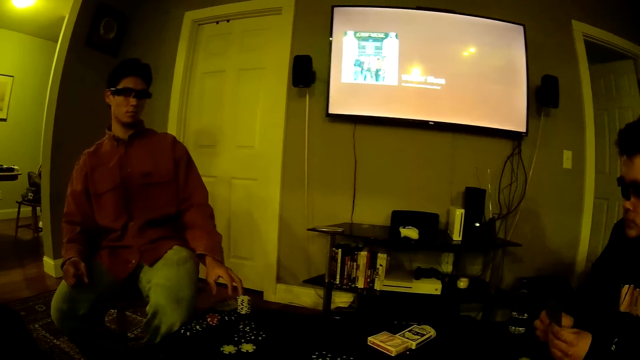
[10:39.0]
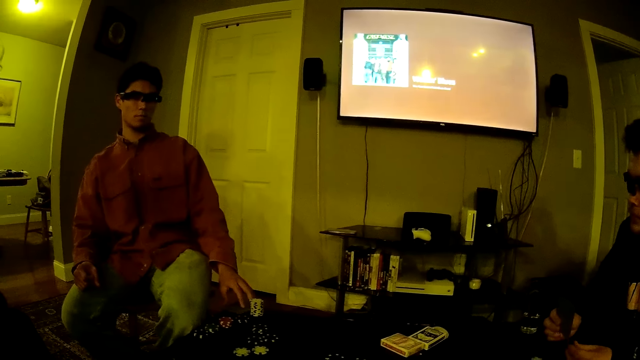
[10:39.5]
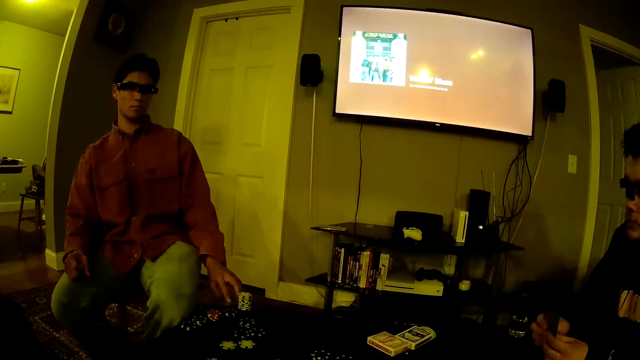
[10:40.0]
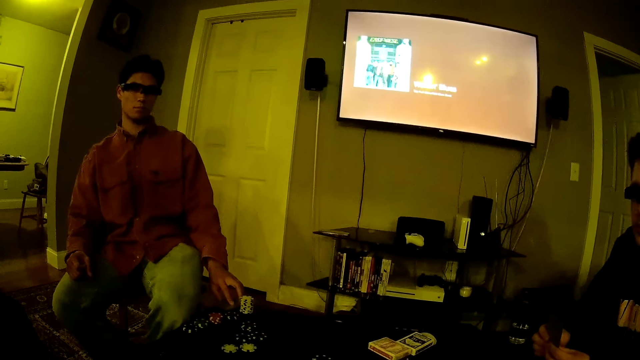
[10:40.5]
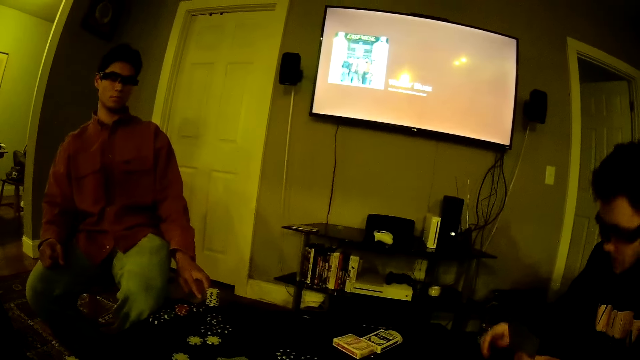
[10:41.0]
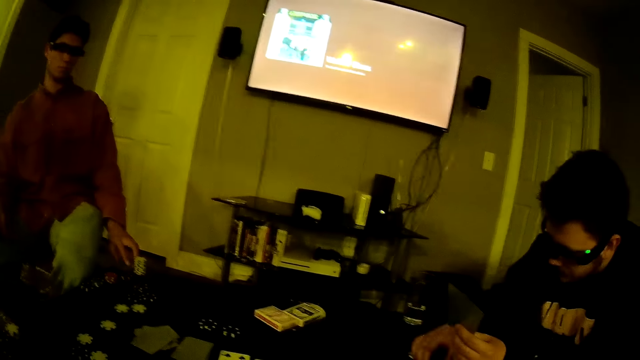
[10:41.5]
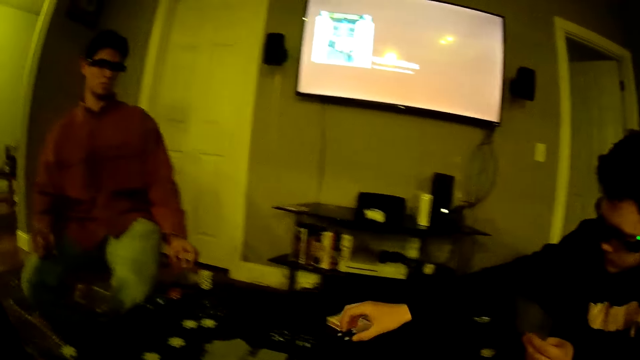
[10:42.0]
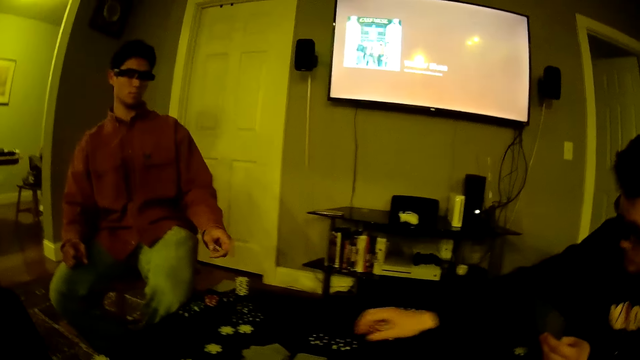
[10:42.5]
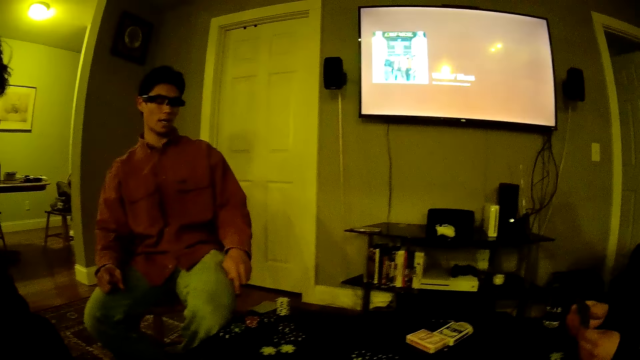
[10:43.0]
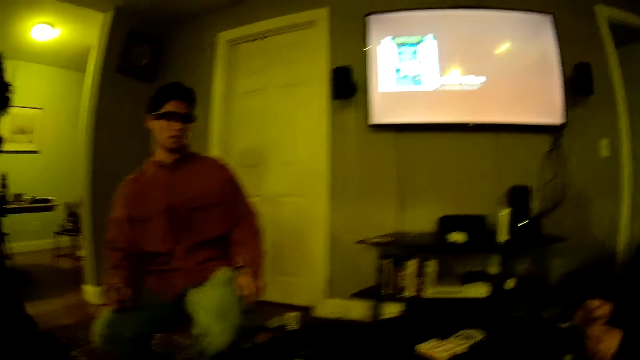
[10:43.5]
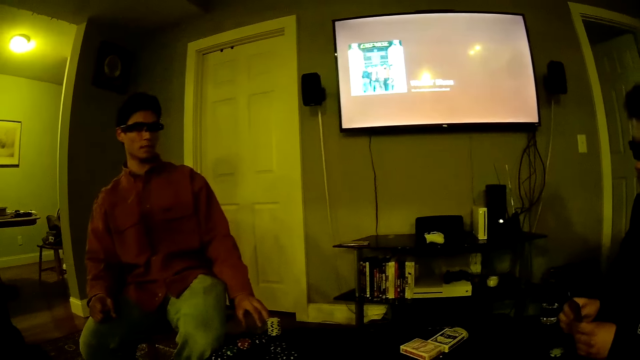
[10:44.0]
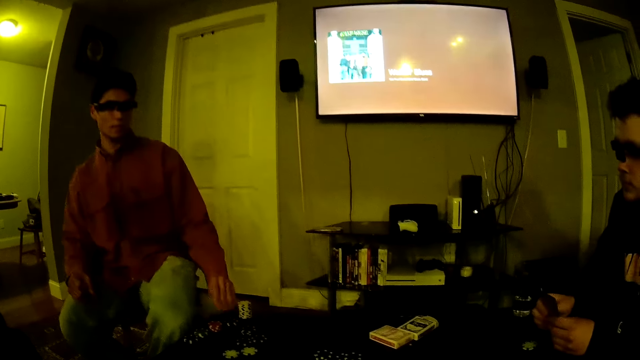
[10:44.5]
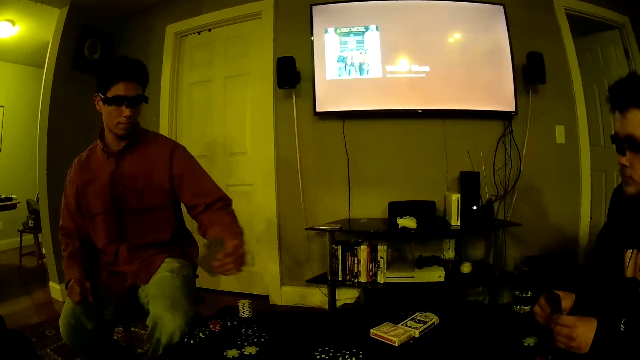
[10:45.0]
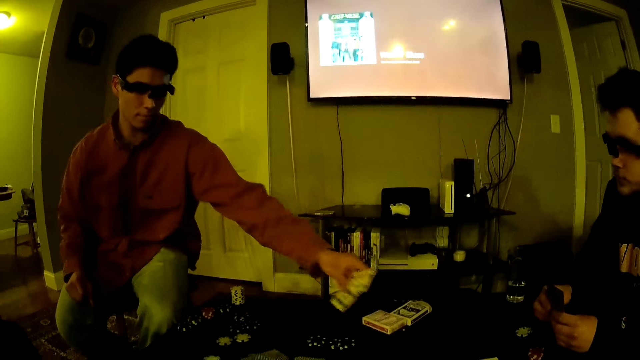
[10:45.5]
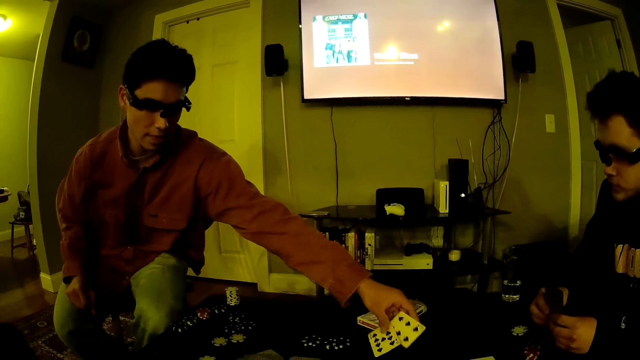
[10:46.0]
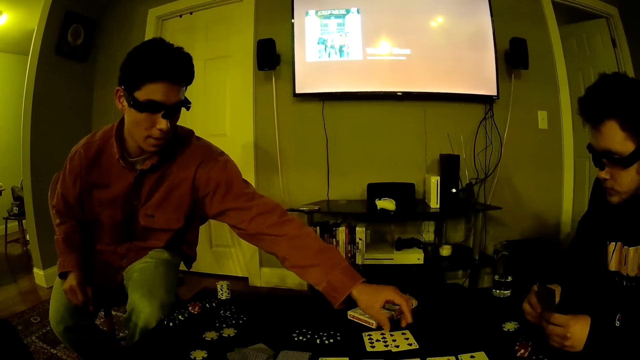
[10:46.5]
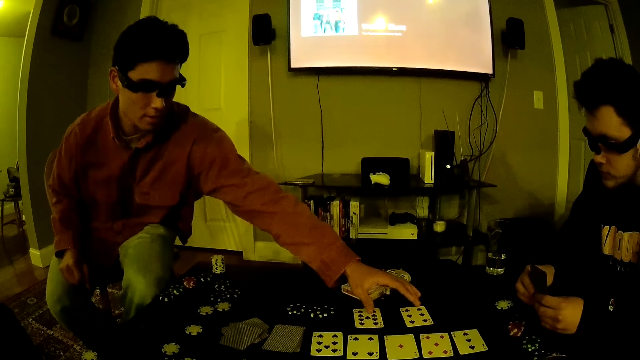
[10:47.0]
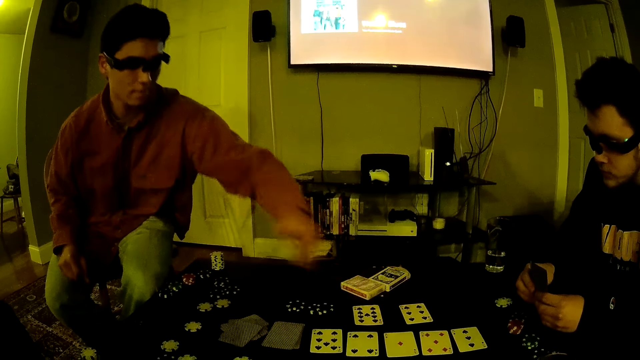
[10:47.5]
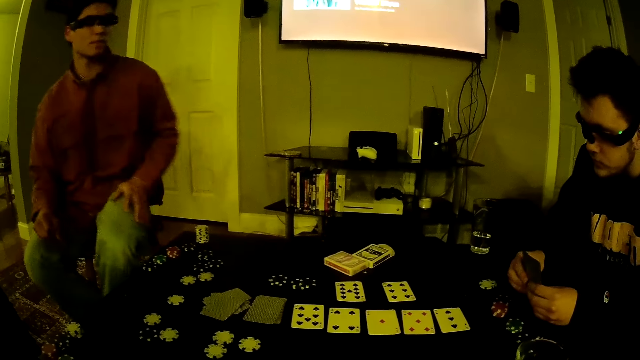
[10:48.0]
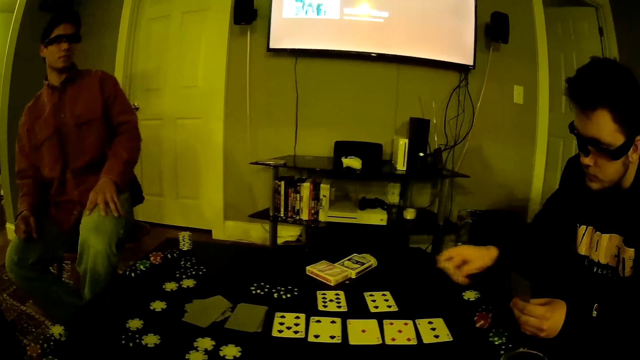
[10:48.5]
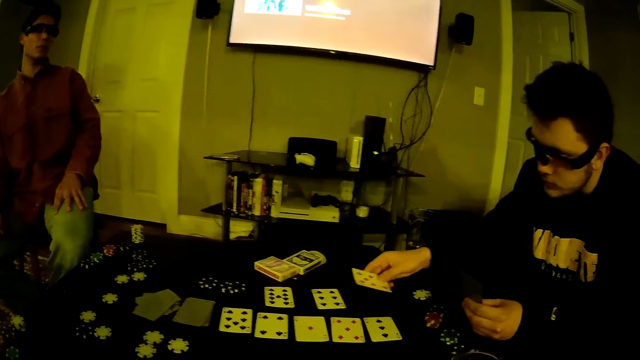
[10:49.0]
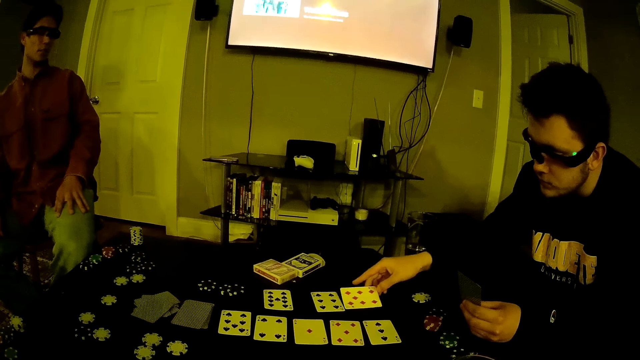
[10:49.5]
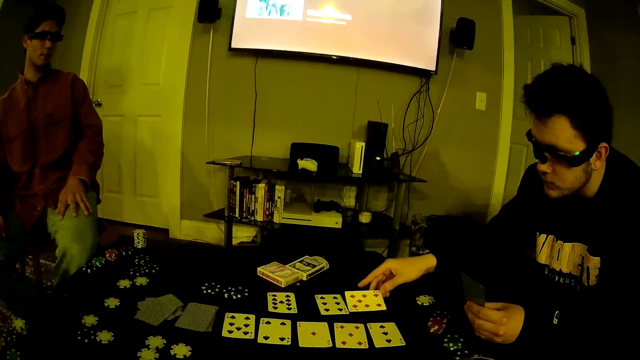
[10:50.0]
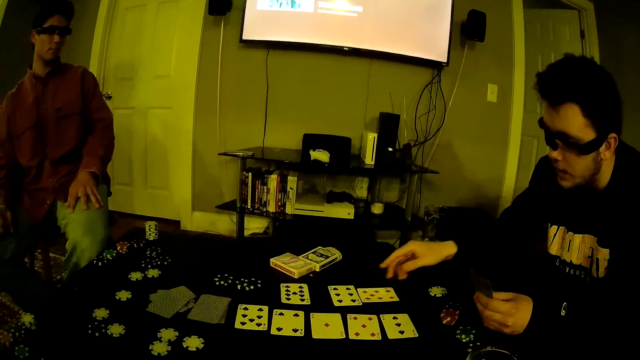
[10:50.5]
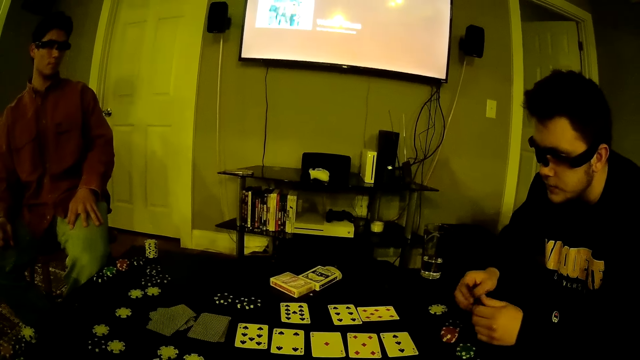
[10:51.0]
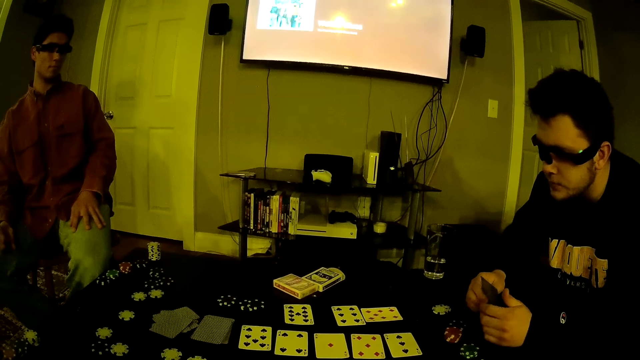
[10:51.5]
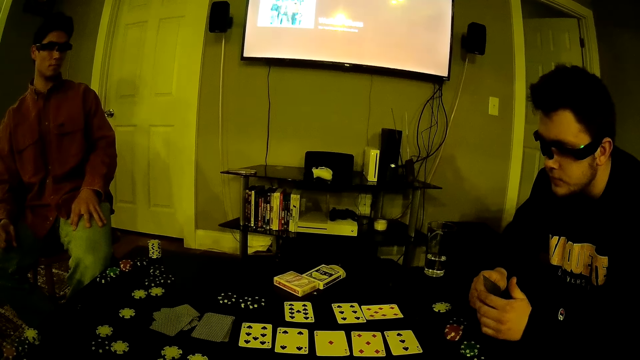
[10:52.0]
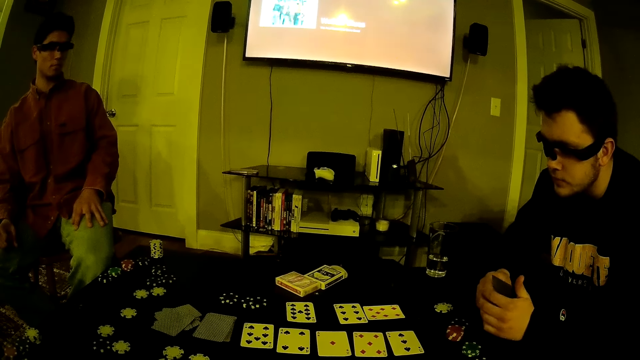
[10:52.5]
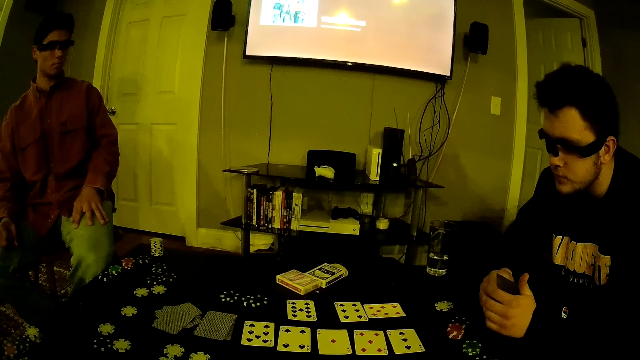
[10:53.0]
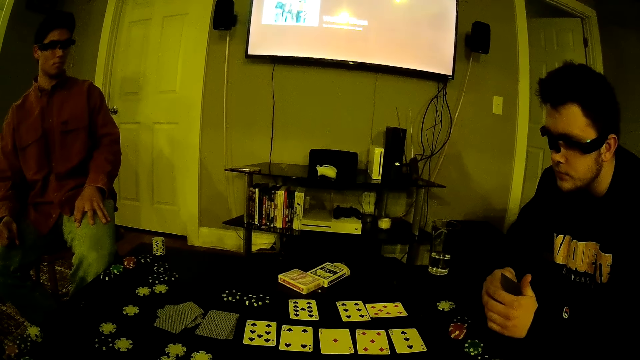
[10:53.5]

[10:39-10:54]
A man touches cards. Another man picks some poker chips on the table with his right hand and drops the poker chips on the table with his right hand. The first man picks some cards on the table with his left hand and places the cards on the table with his left hand. The other man drops a card on the table with his right hand.

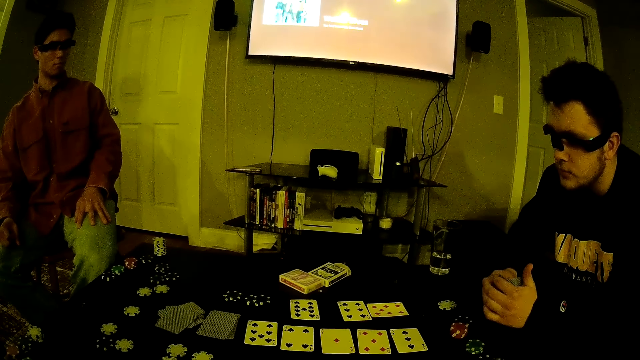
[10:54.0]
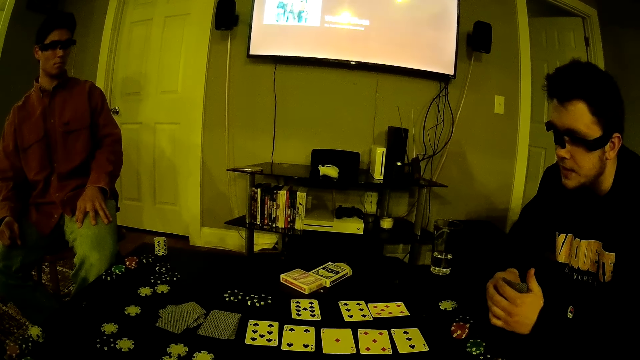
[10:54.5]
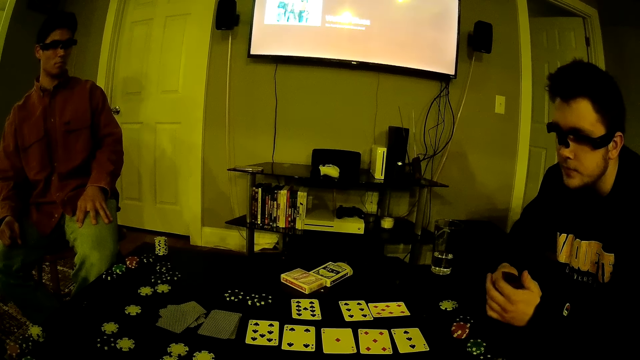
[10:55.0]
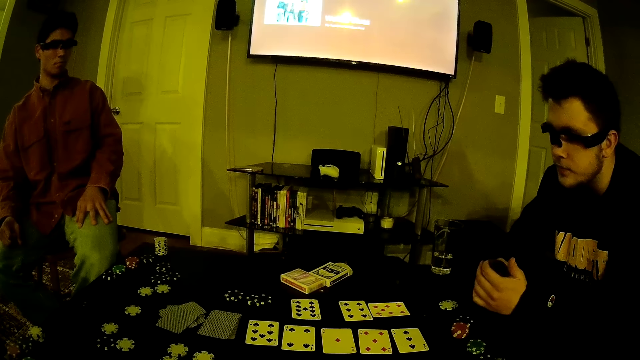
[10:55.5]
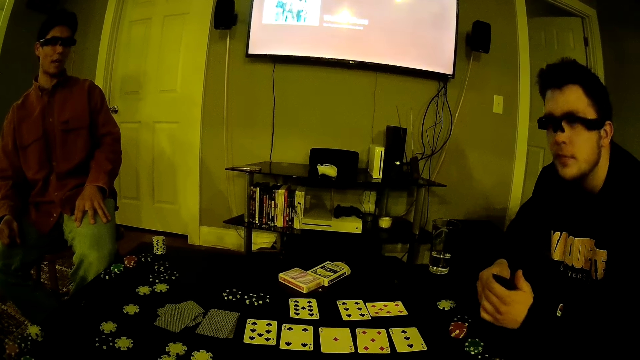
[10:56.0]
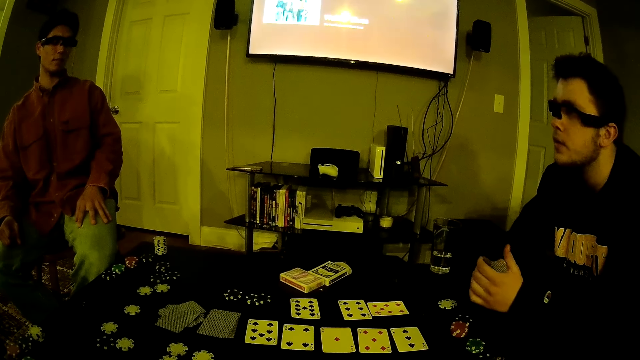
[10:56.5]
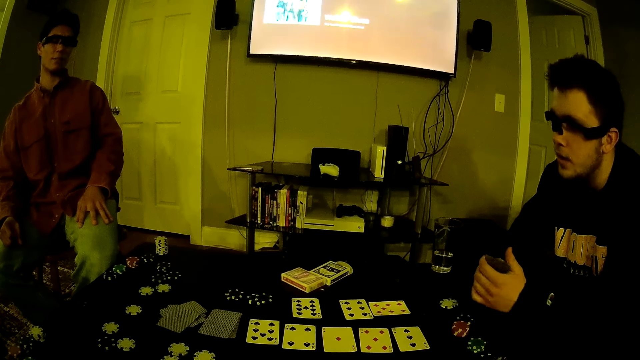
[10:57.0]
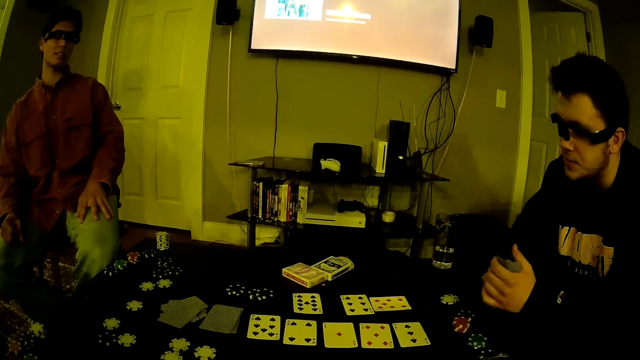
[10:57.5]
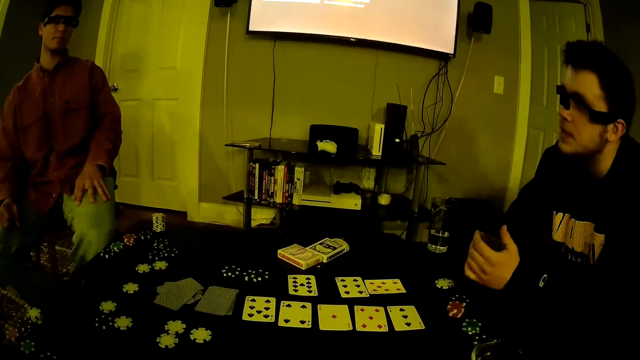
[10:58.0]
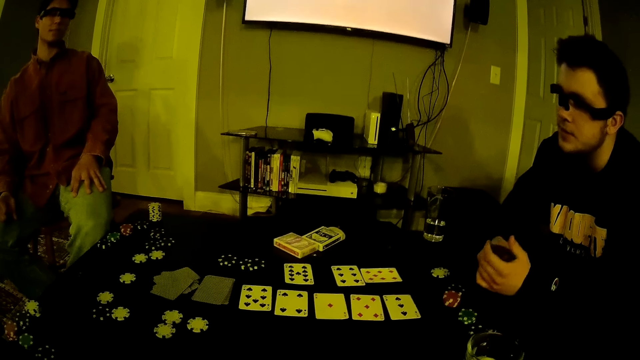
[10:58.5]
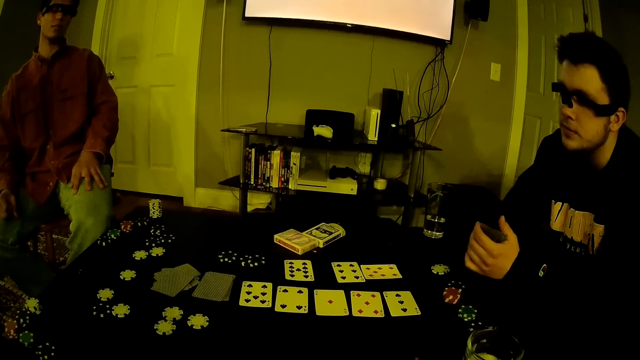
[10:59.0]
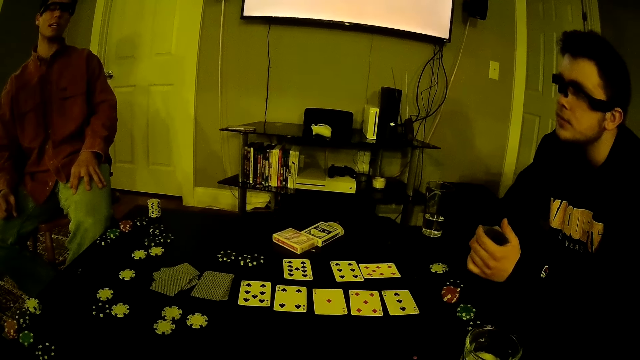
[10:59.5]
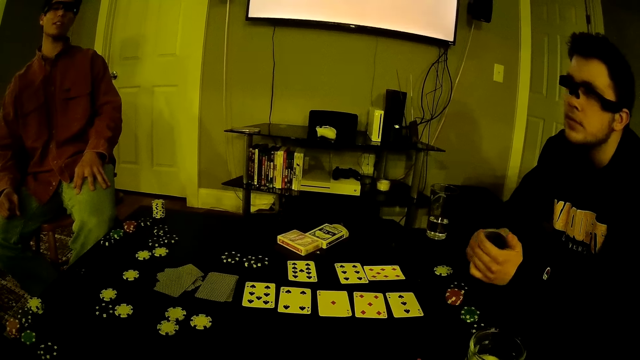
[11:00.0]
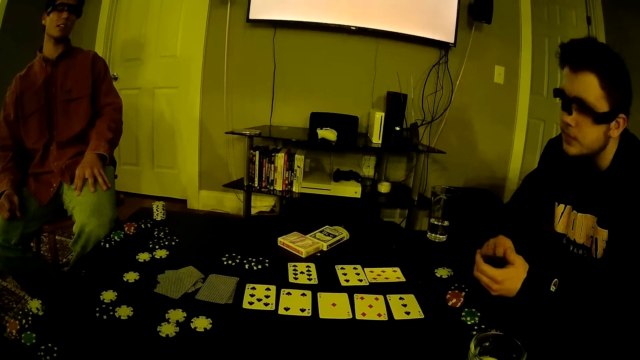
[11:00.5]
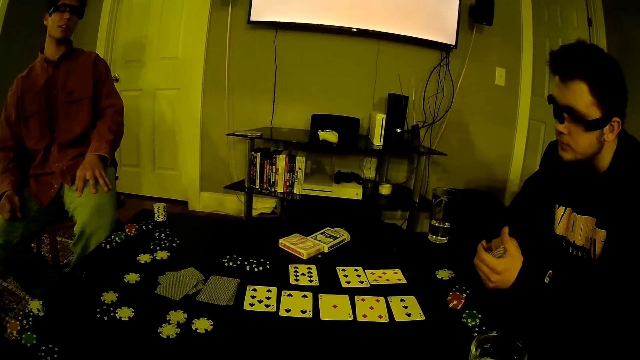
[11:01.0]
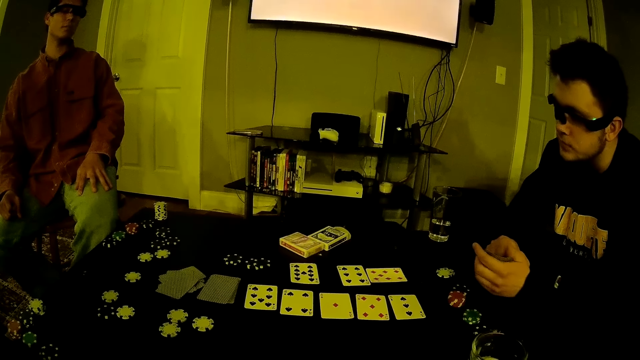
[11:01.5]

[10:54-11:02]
A man converses with another man.
